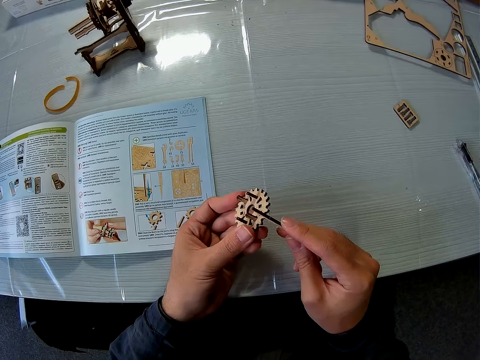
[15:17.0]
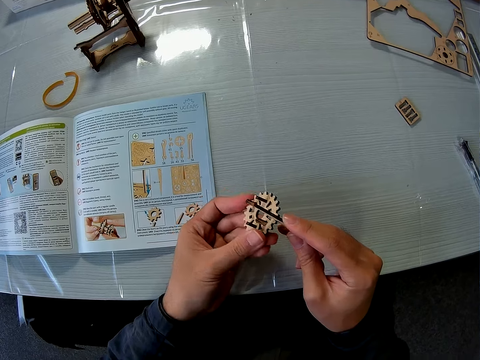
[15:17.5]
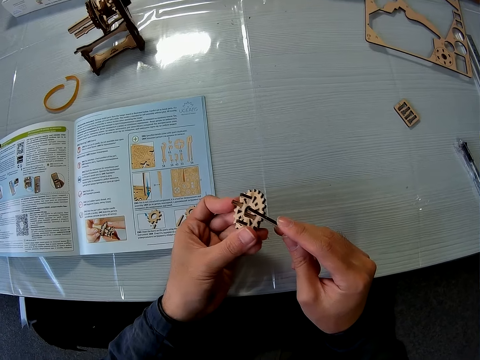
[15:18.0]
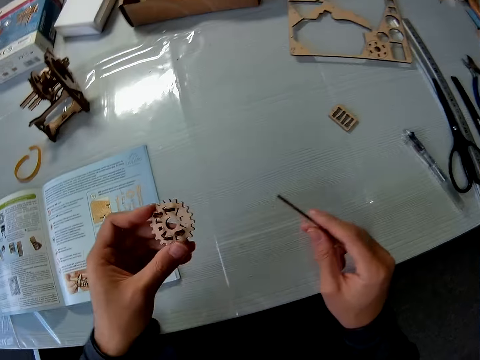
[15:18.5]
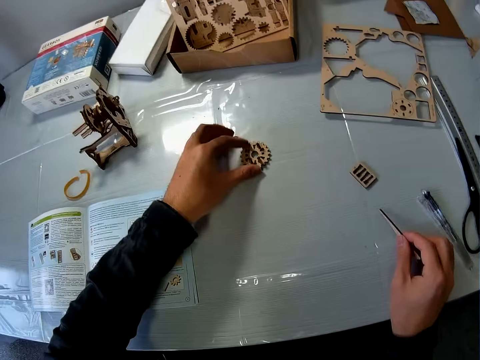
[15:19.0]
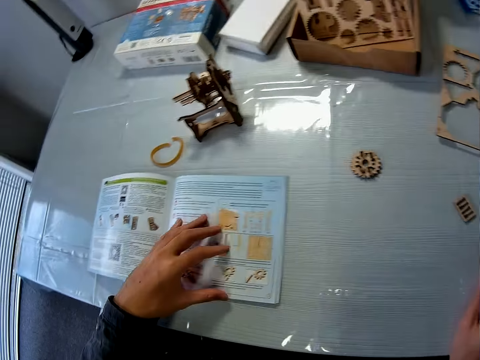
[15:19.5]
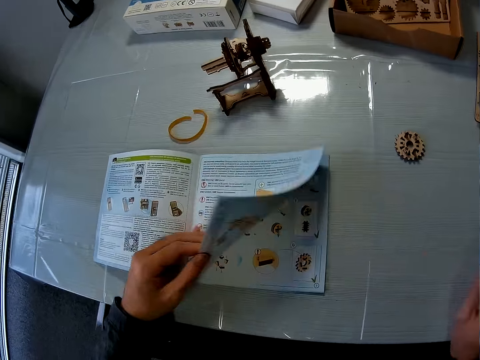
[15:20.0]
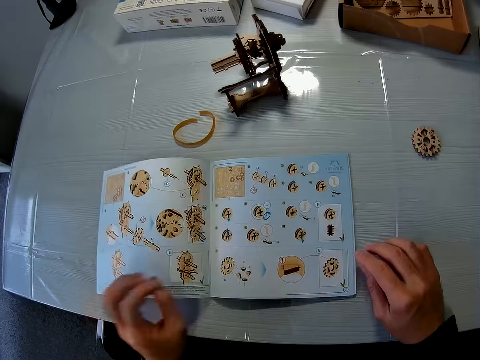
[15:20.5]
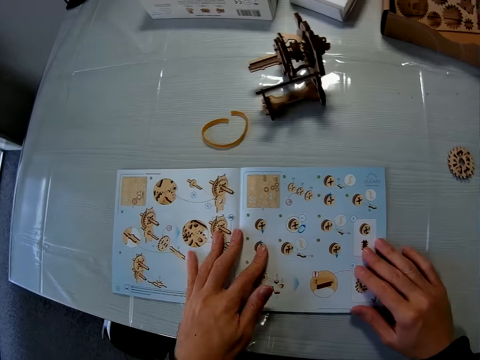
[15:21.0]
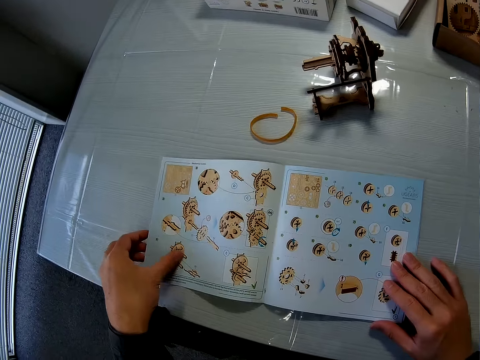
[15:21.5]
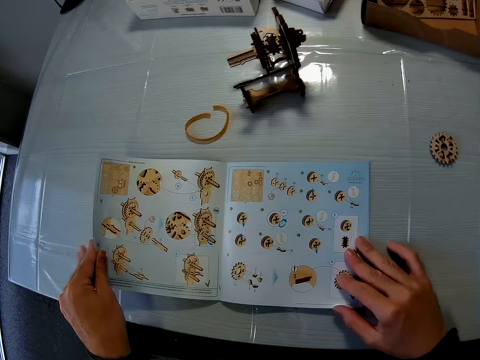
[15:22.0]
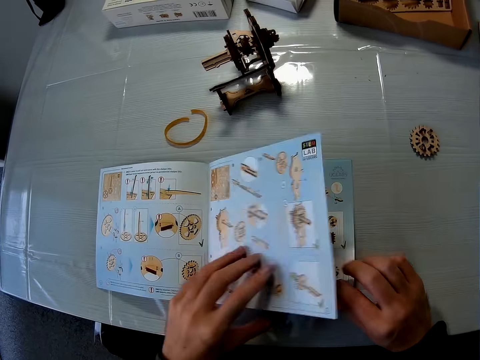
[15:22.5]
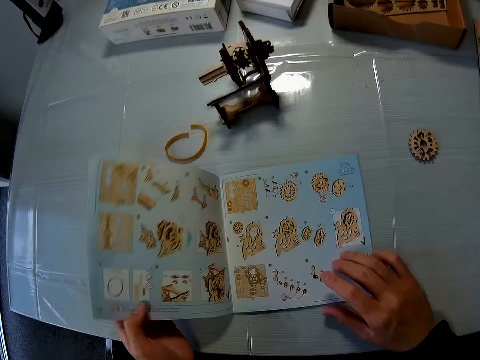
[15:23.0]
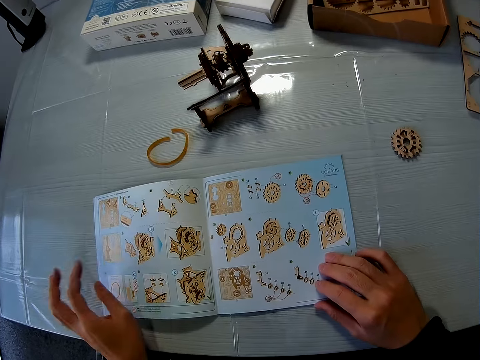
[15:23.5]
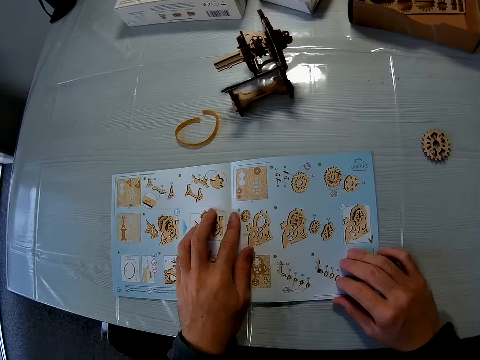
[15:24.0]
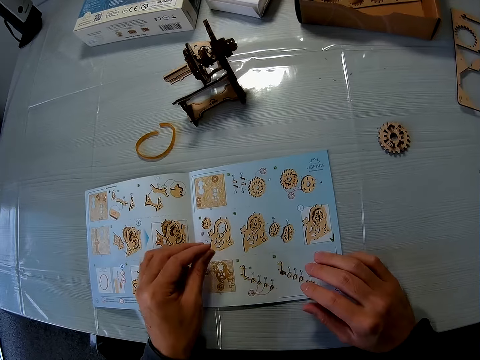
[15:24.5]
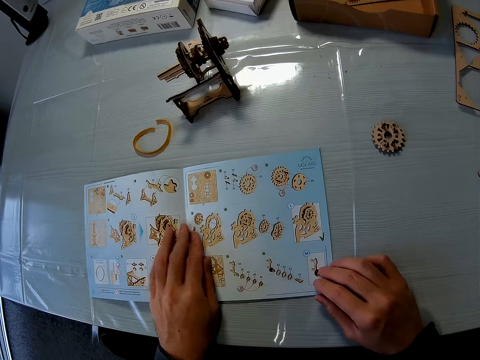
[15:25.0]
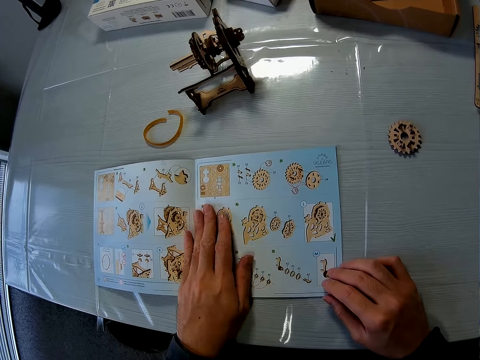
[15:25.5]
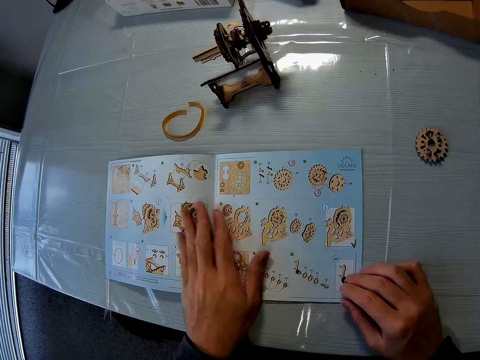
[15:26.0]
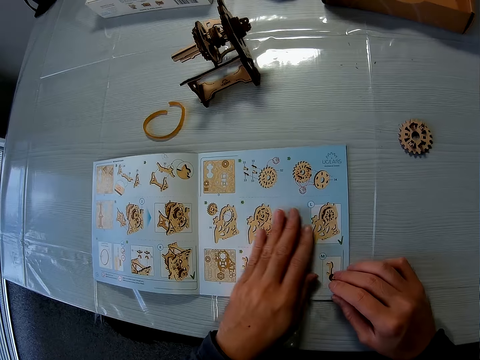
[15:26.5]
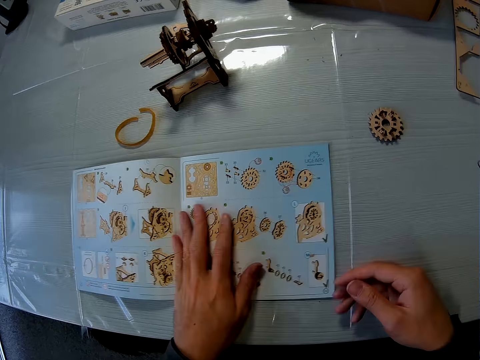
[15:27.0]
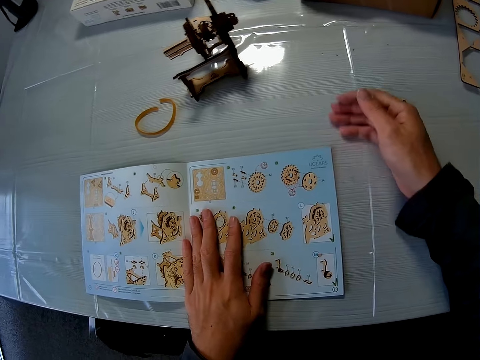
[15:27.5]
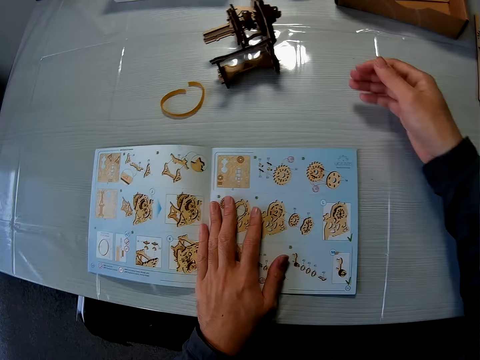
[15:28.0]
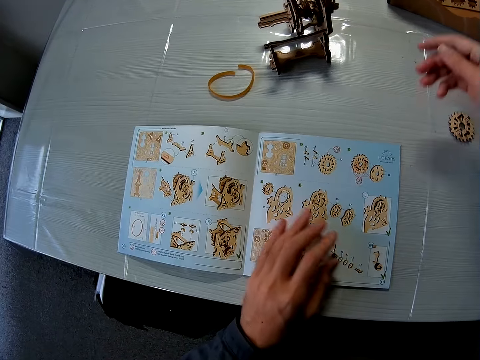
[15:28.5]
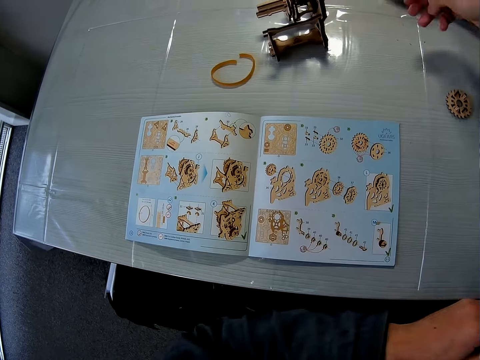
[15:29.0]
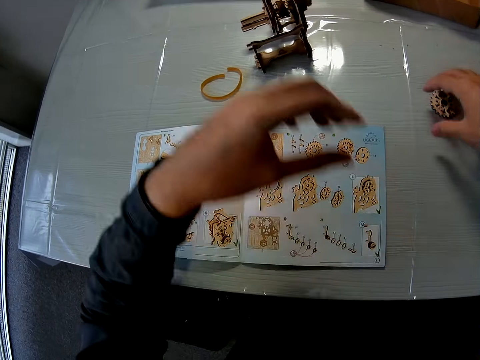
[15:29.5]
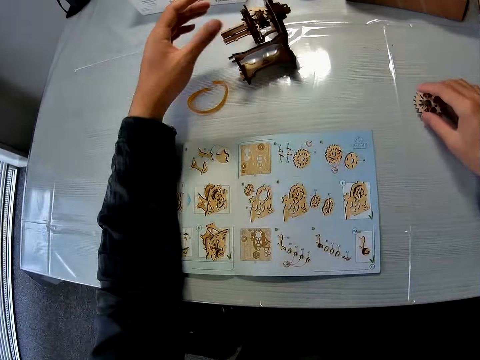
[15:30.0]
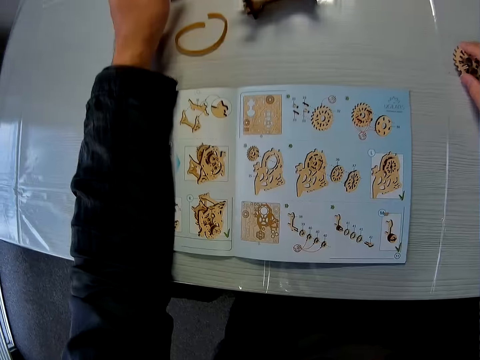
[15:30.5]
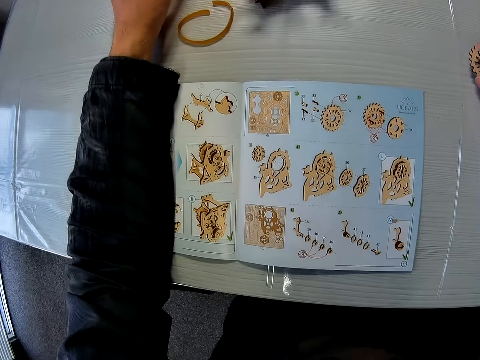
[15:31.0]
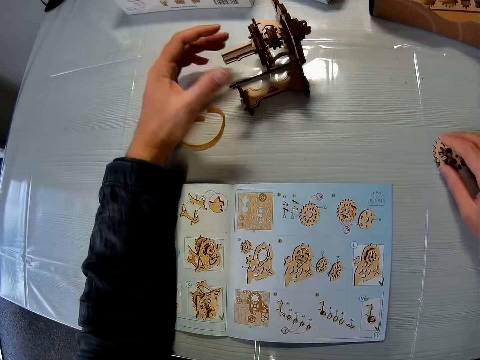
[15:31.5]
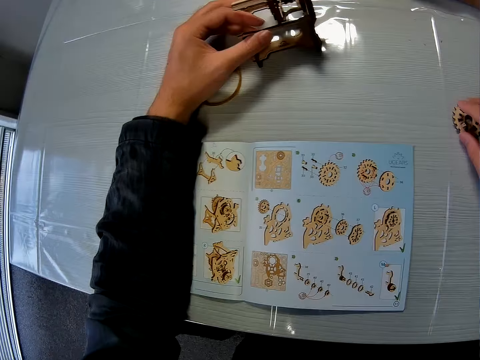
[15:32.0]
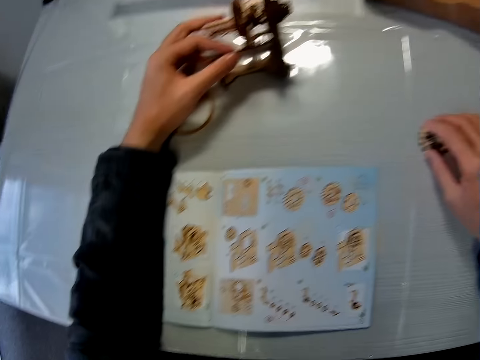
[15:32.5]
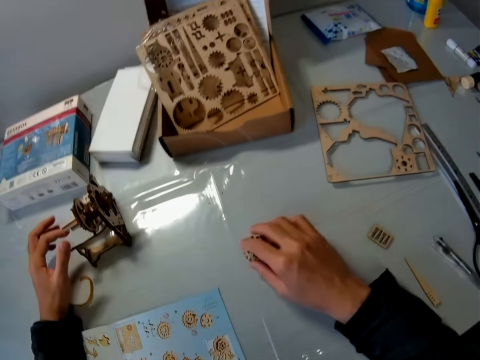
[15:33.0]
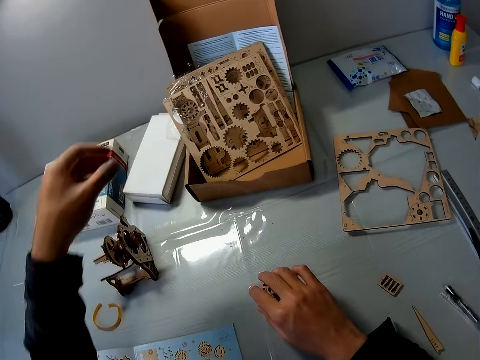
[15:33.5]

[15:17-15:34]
The camera wearer drops the joined puzzle pieces on the table. He places the wheel gear model on the cutting mat. He opens the pages of the instruction manual or manual book on the table. He places the model piece on the cutting mat. He holds the manual book, looks at the manual book and flips the manual book. He holds the manual book. He wipes the instruction manual with his left hand. He holds the manual book. He wipes the table with his right hand. He lowers his left hand underneath the table. He adjusts his sweater. He holds the wheel gear model on the cutting mat. He moves the joined puzzle pieces on the table. He rests his left hand on the instruction manual on the table. He holds the wooden stem gear. He moves a mechanical model with his left hand on the table.

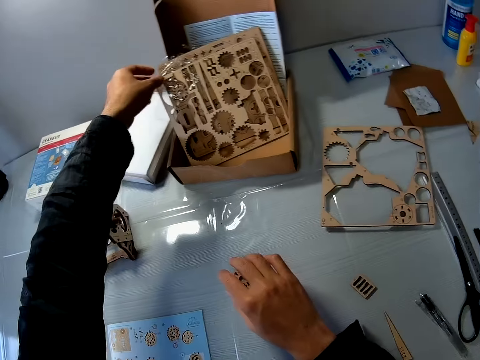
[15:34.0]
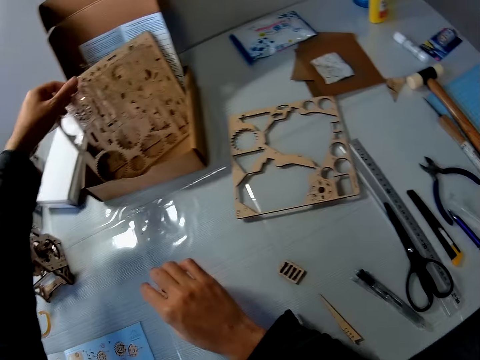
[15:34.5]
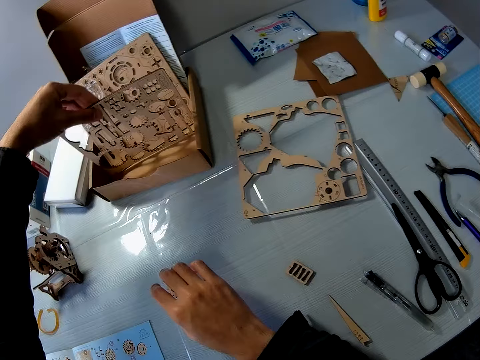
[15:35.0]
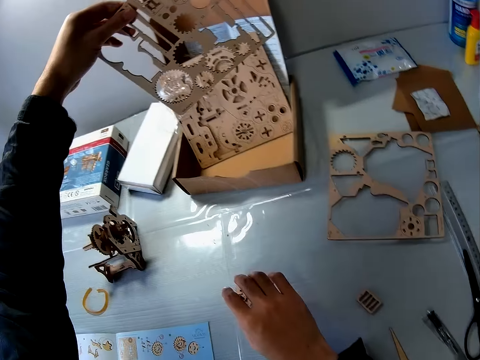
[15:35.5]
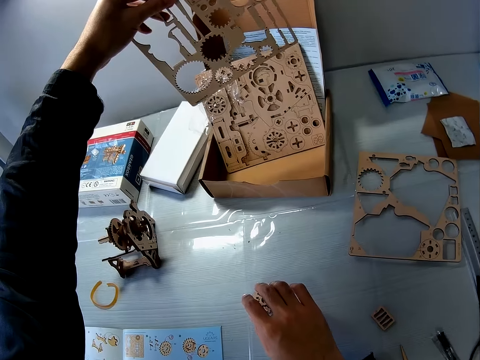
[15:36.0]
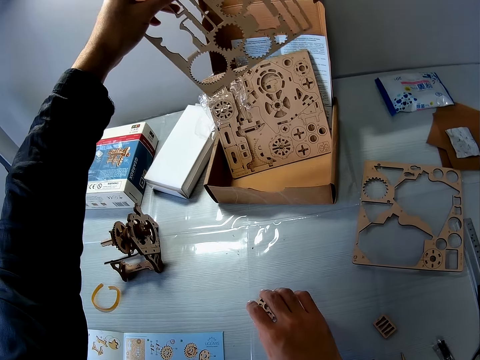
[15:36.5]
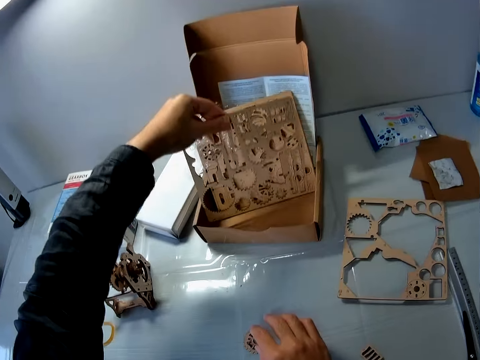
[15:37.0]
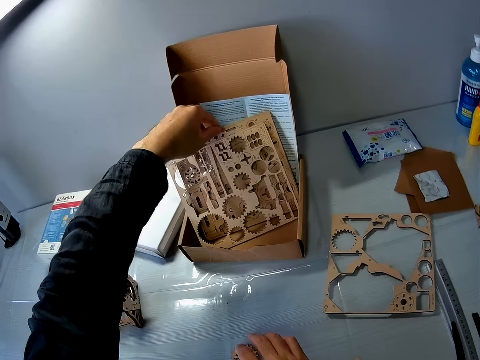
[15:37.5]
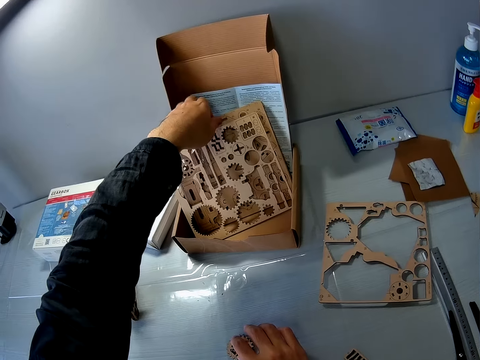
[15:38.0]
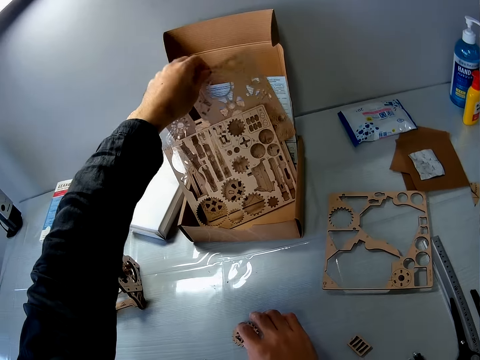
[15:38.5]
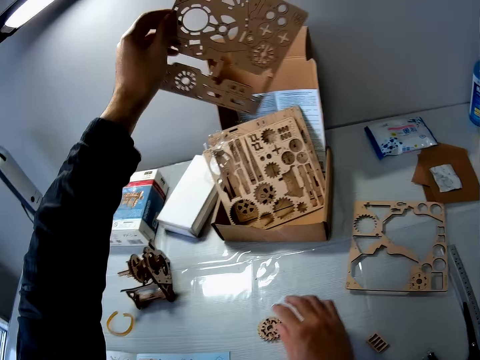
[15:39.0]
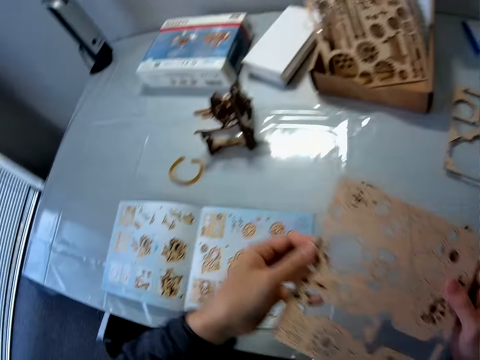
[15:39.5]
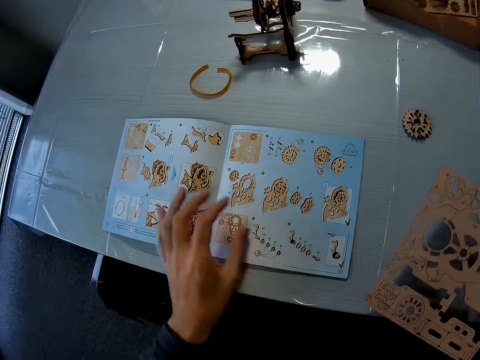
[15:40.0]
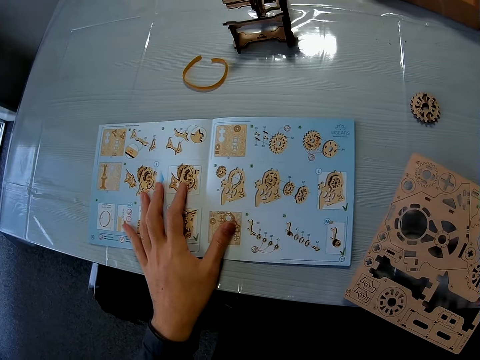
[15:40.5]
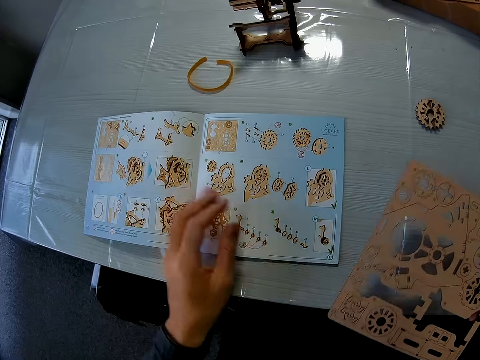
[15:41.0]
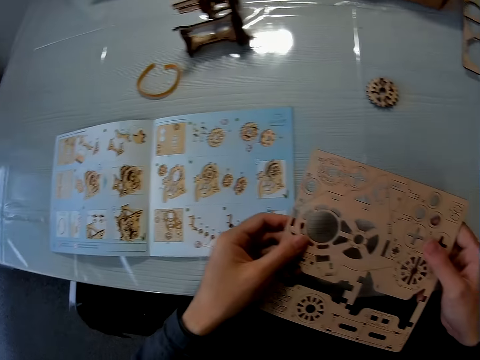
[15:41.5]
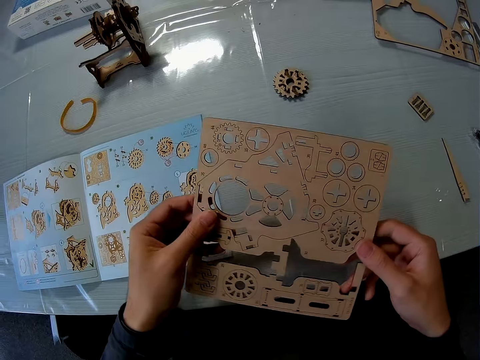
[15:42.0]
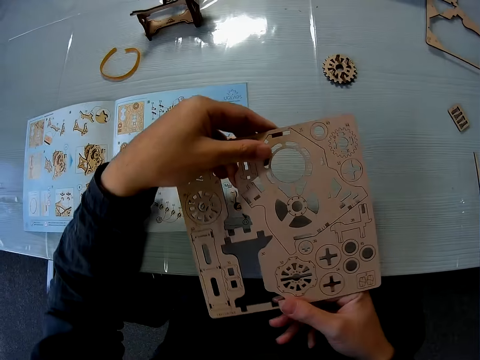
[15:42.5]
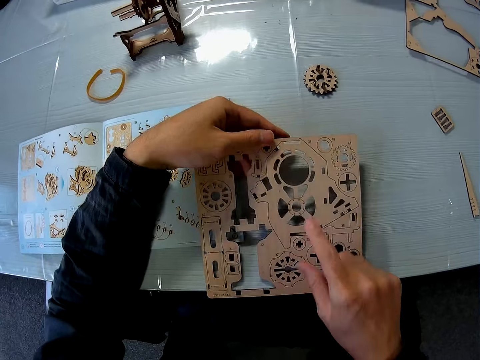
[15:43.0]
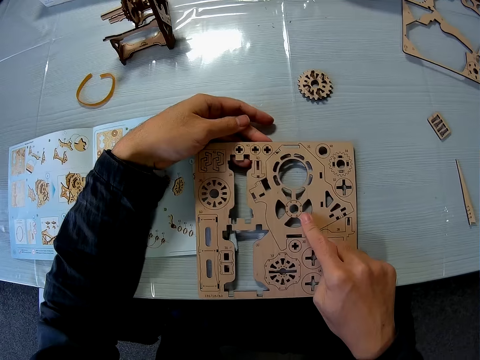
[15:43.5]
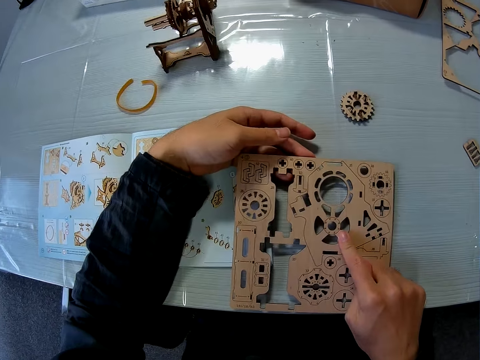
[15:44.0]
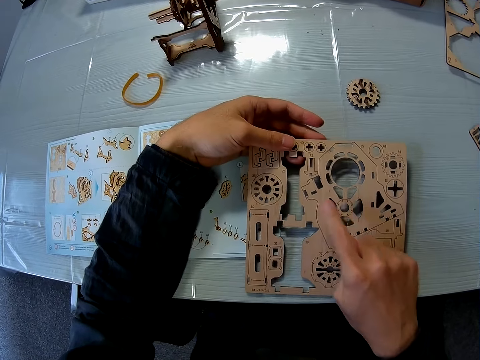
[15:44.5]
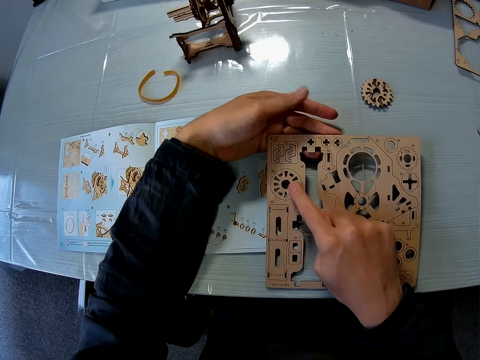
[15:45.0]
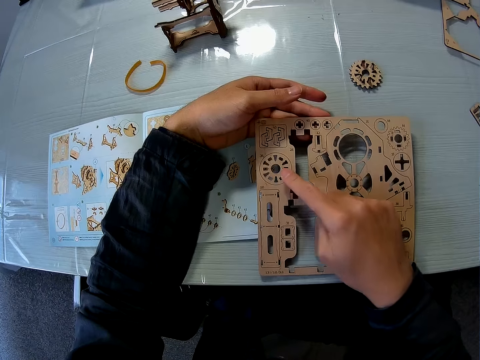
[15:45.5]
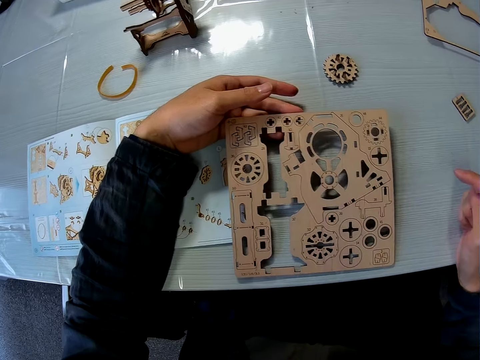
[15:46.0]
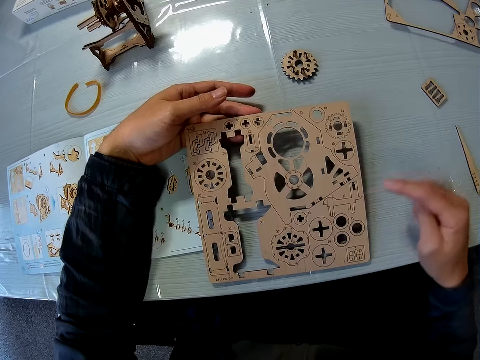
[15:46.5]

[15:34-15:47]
The camera wearer lifts the wooden board with pre-cut puzzle pieces or puzzle sheet from the box. He looks at the wooden board with pre-cut puzzle pieces. He places the wooden board with pre-cut puzzle pieces on the box. He picks up another wooden board with pre-cut puzzle pieces from the box. He holds the wooden board with pre-cut puzzle pieces with his hands. He passes the puzzle sheet to his left hand. He holds the instruction manual or manual book. He moves the instruction manual briefly. He turns the puzzle sheet. He holds the wooden board with pre-cut puzzle pieces with his hands. He places the puzzle sheet on the table. He touches the puzzle sheet with his right index finger.
